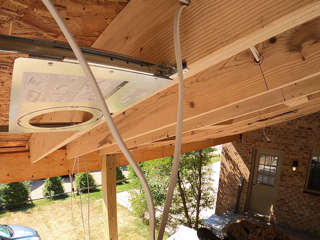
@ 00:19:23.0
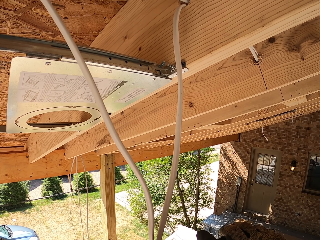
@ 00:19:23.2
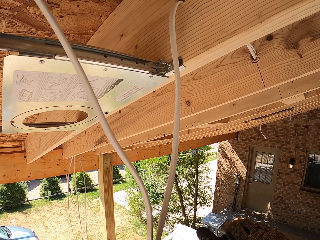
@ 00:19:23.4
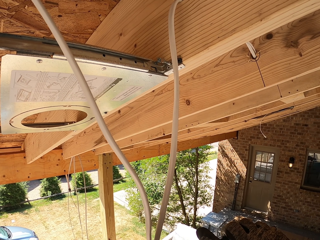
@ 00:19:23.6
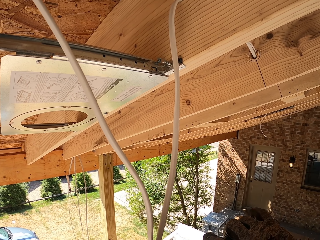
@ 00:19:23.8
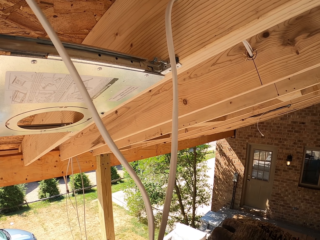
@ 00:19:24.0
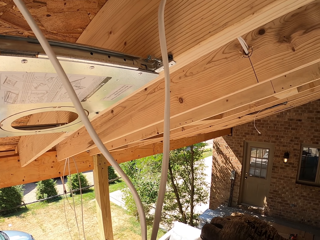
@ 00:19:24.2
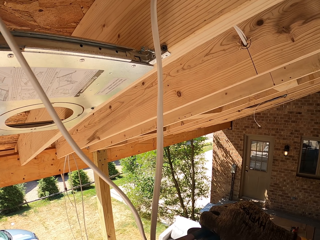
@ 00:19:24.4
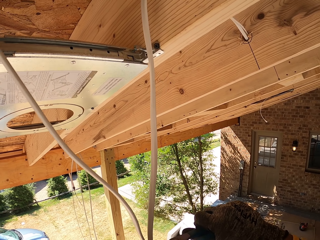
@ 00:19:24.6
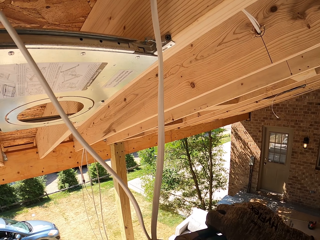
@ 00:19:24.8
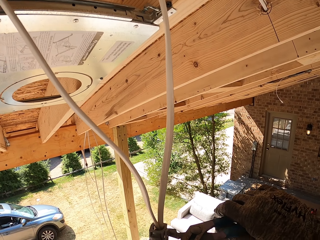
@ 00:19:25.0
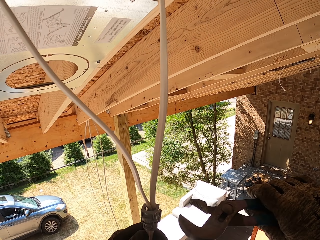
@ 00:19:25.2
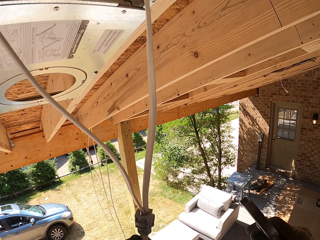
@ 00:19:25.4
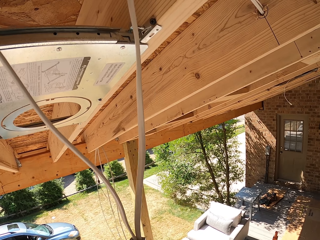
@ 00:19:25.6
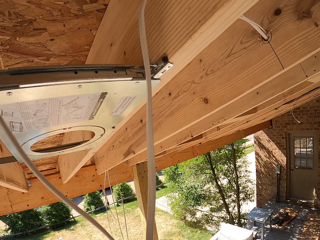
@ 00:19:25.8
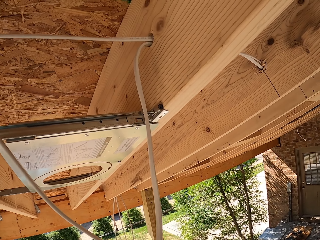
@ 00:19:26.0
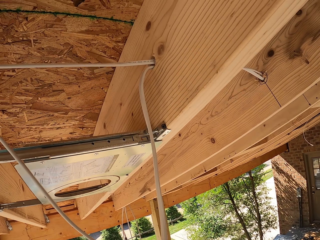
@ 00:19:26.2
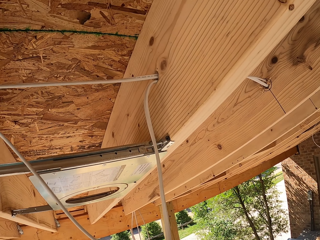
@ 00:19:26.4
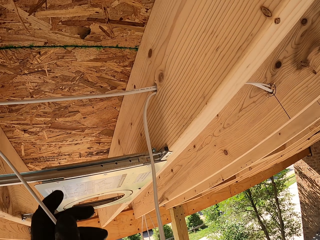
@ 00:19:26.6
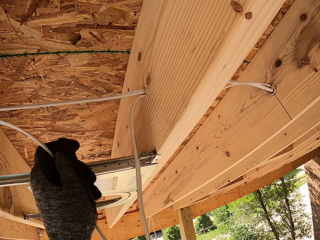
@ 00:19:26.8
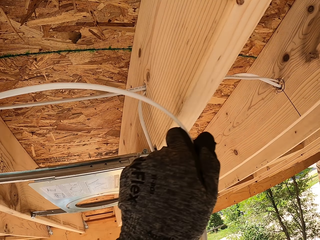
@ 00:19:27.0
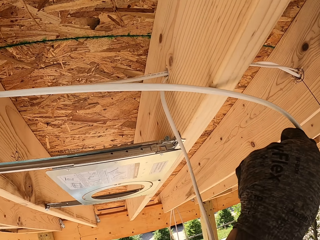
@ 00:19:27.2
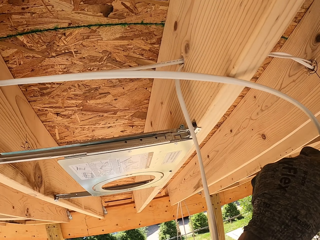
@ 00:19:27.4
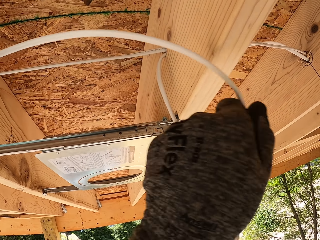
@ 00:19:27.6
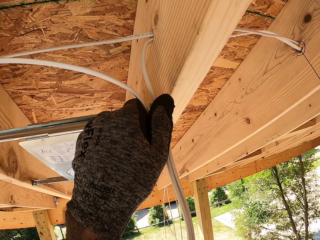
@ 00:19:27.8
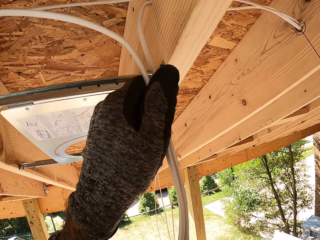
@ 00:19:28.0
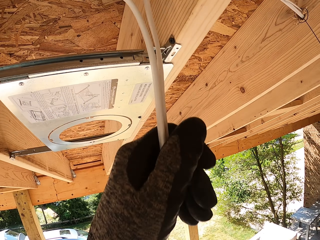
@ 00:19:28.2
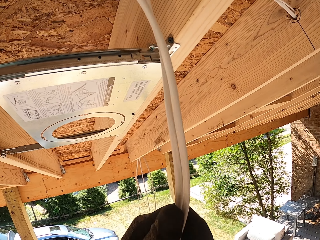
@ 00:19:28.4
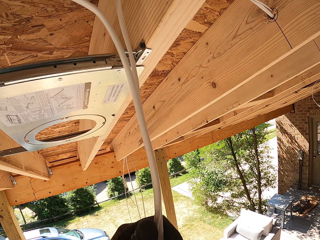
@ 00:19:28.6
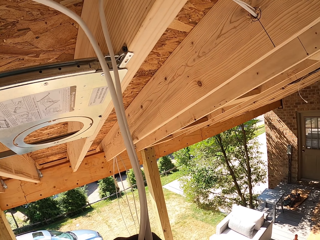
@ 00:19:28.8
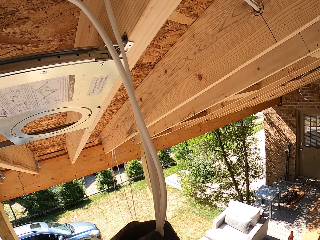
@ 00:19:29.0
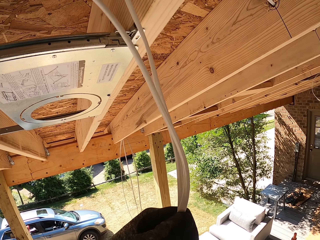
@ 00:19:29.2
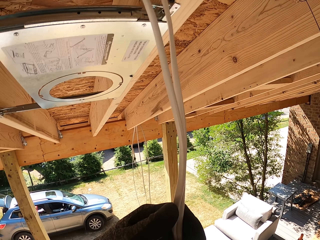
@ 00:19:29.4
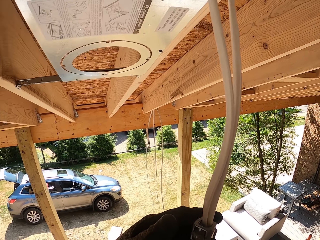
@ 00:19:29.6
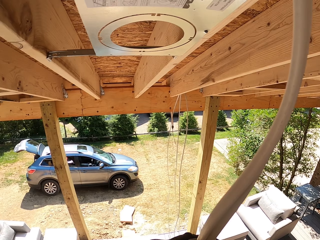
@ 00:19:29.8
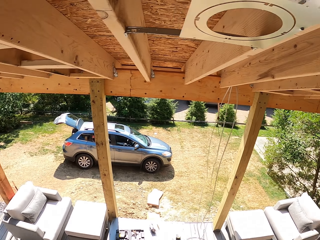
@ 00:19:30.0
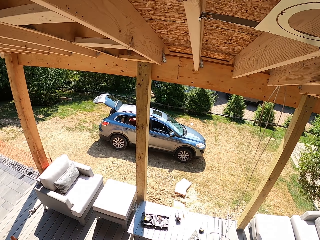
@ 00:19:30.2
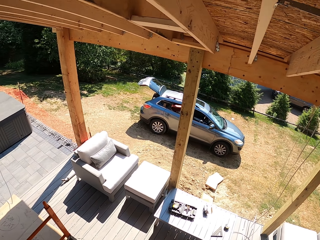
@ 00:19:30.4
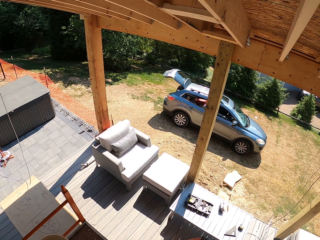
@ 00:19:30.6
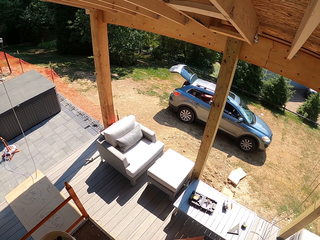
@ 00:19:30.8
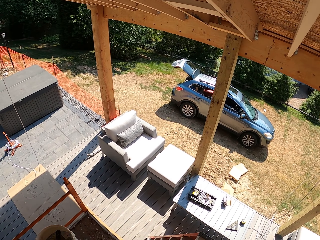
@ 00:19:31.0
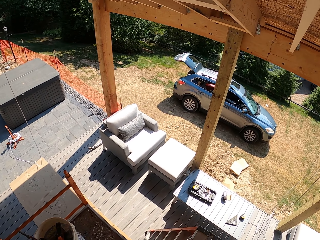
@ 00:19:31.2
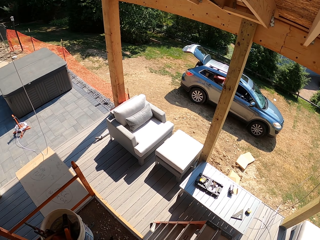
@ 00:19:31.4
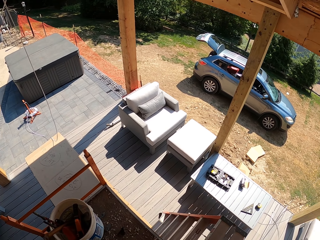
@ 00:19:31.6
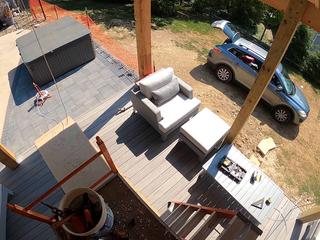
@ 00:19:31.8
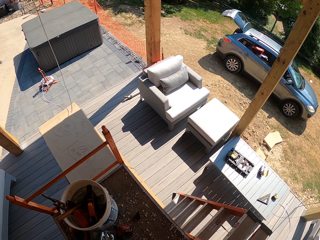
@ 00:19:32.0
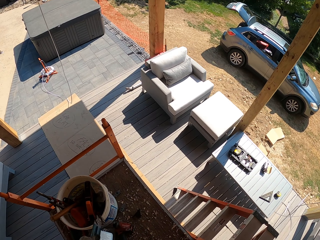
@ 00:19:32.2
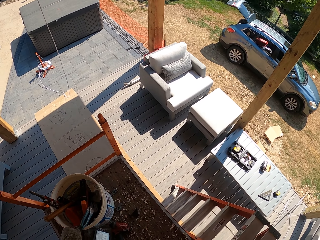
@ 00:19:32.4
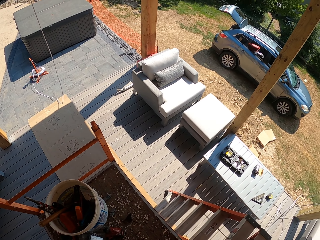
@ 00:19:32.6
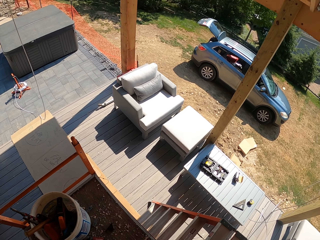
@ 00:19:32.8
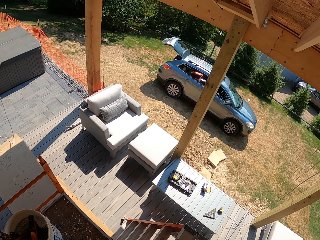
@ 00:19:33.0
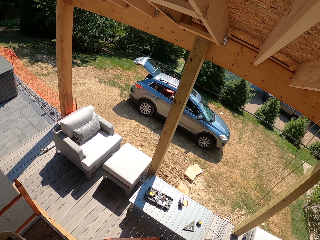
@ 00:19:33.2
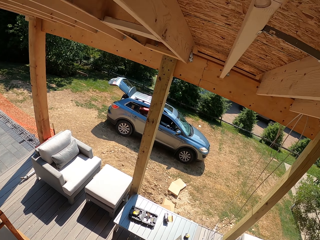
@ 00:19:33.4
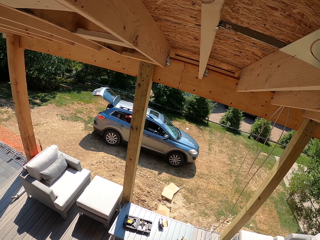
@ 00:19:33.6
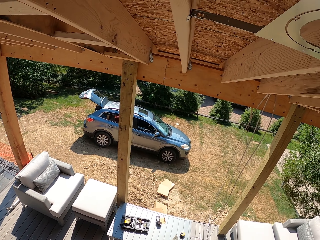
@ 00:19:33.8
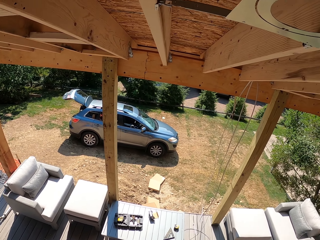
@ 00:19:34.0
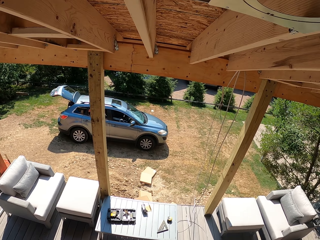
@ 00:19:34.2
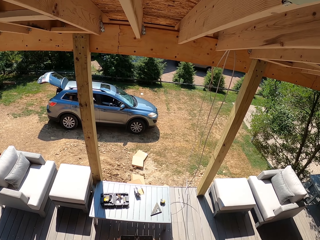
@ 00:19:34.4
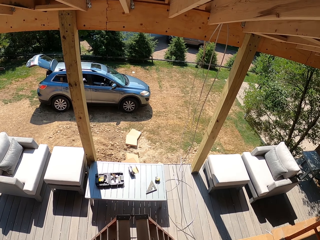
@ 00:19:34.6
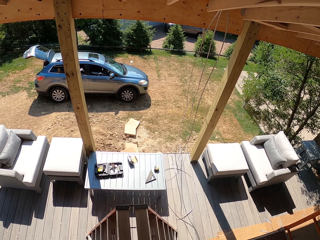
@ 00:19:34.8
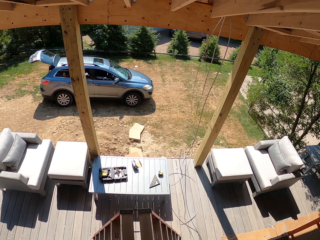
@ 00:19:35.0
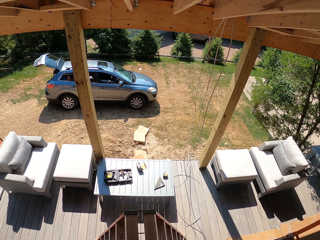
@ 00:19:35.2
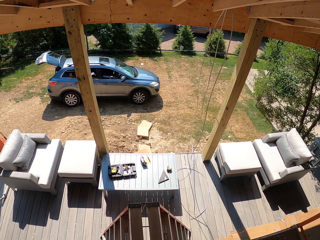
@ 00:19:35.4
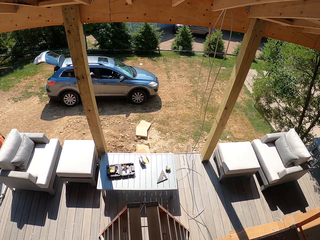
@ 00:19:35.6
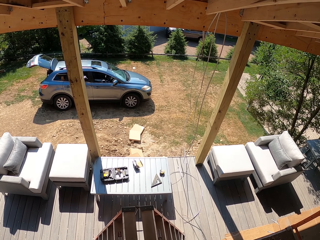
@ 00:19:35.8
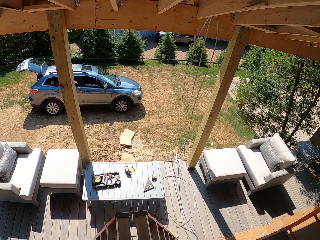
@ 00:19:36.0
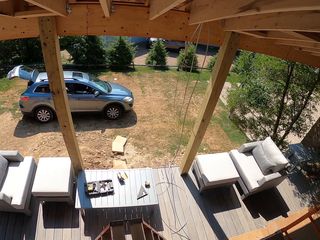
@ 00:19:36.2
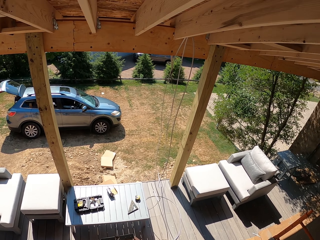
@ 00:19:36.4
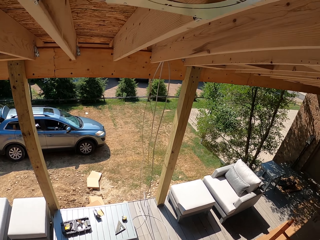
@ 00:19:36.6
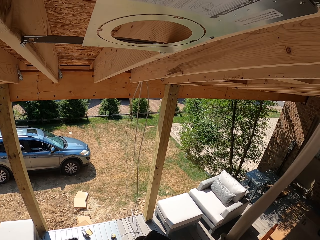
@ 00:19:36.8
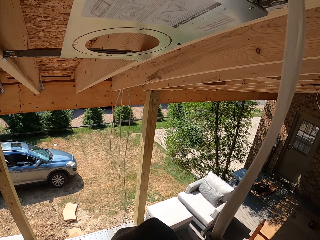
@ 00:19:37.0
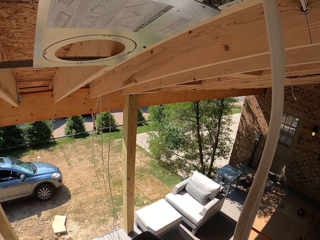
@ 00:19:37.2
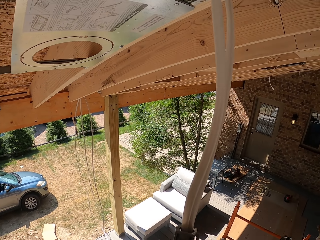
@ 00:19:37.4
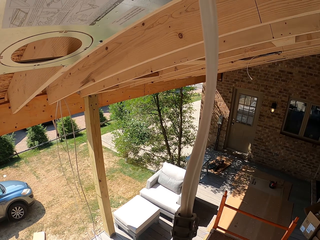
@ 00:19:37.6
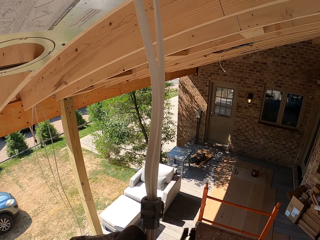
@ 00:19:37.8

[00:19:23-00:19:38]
The camera wearer pulls the wire. They hold the wire together. They drop the pliers into the bucket. They strip the wire cover with a wire stripper.

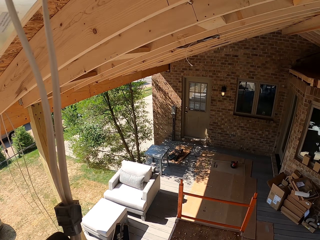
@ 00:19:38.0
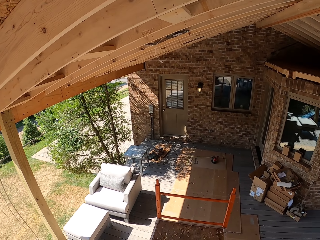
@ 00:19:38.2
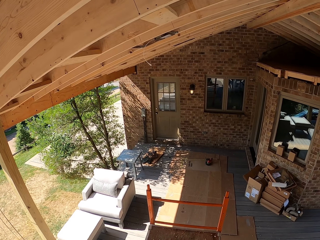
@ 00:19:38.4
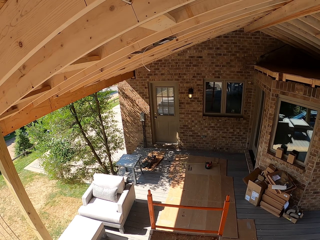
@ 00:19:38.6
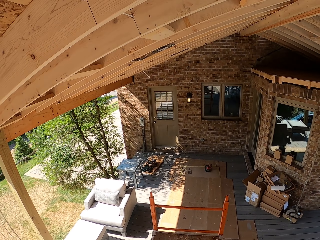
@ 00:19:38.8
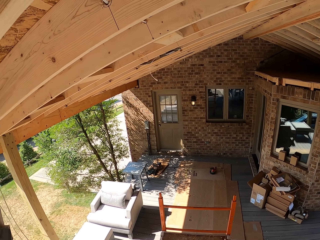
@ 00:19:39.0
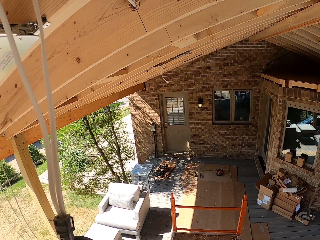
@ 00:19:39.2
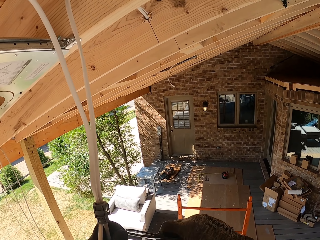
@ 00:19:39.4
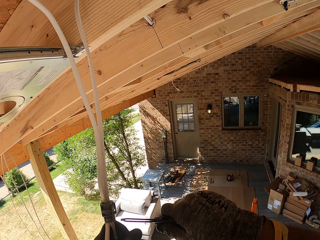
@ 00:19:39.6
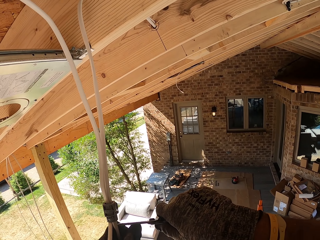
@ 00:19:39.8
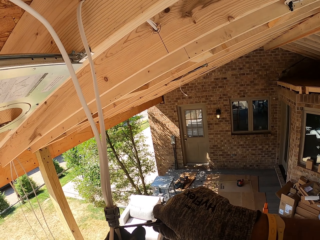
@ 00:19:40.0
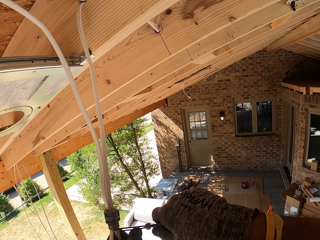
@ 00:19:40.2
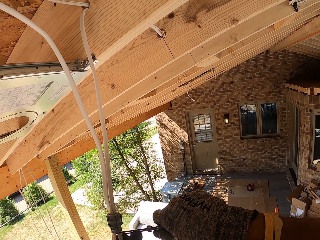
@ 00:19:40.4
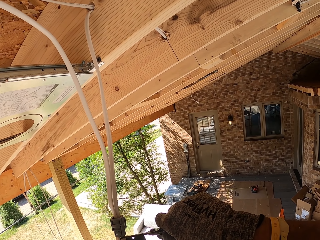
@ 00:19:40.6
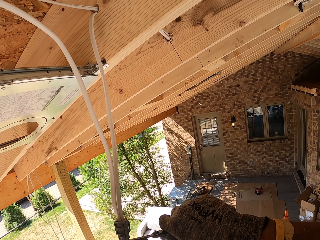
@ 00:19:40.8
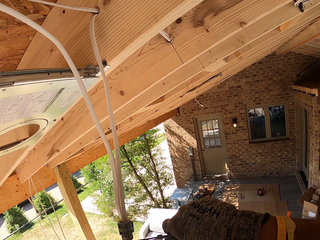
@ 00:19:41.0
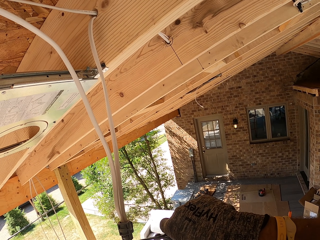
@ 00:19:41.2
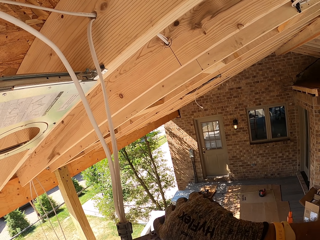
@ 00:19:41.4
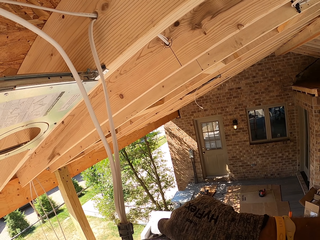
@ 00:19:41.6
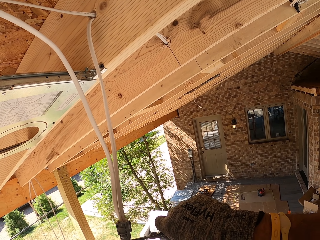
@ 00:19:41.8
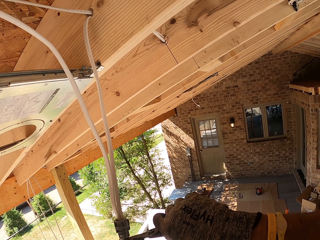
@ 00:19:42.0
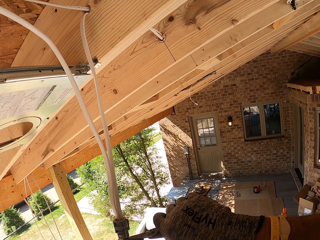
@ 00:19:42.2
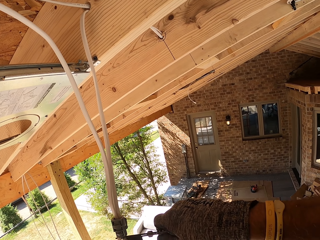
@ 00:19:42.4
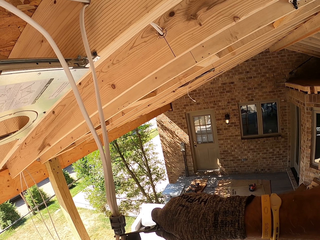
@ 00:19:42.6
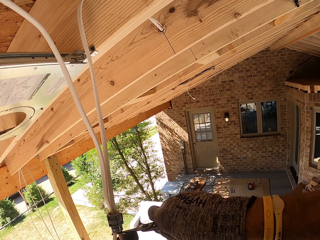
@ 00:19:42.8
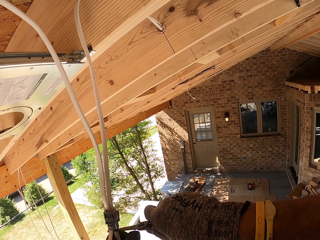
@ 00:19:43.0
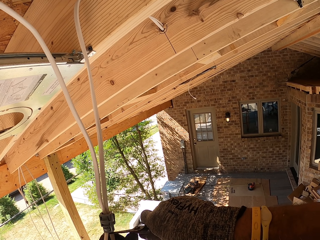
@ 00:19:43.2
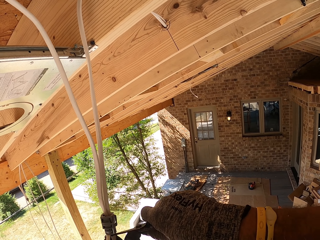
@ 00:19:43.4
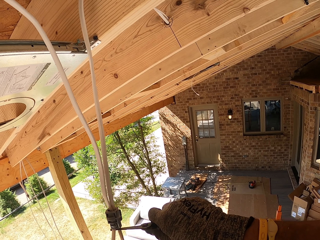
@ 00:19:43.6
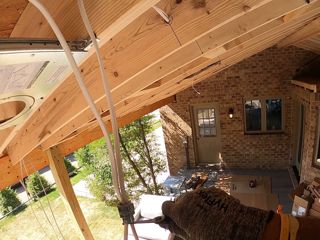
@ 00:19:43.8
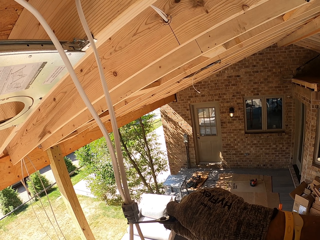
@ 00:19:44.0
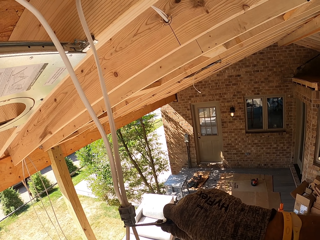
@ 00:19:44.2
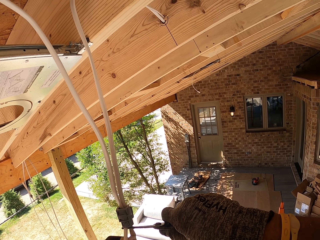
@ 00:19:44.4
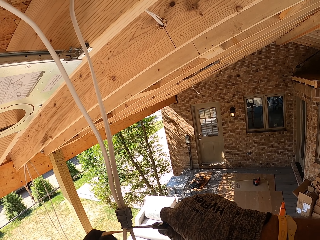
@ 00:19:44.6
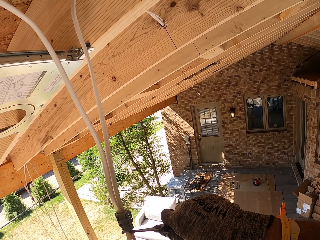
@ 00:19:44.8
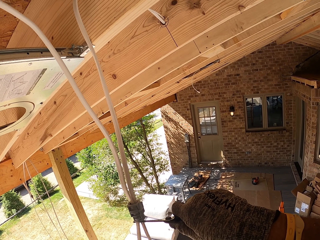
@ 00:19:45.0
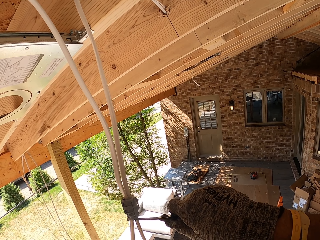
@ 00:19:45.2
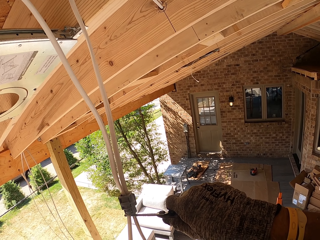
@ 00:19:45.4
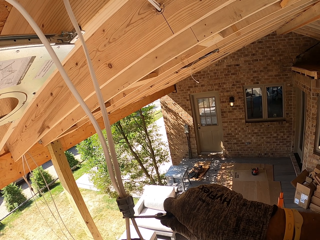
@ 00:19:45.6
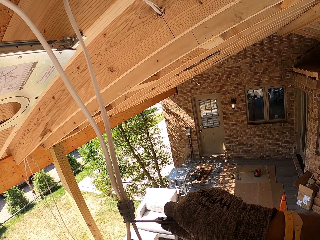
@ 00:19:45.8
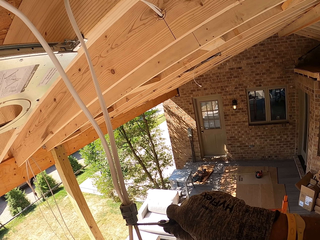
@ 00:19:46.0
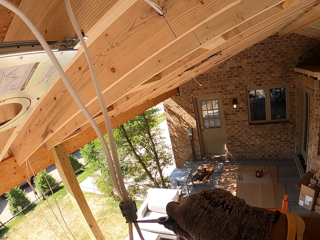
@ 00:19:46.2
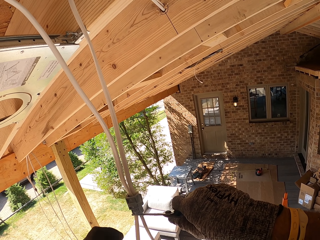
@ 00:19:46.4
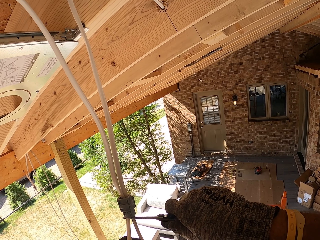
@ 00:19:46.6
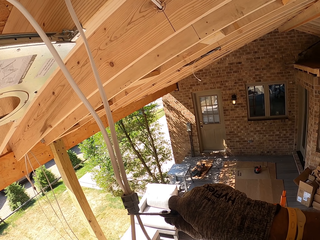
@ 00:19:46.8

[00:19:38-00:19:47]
The camera wearer removes rubber from the cable.
